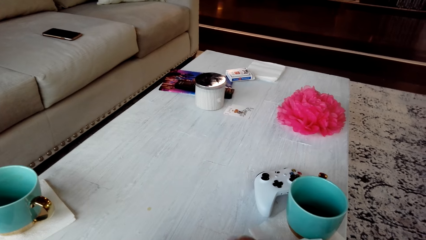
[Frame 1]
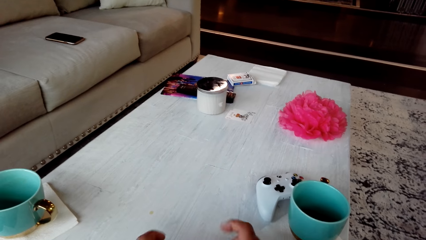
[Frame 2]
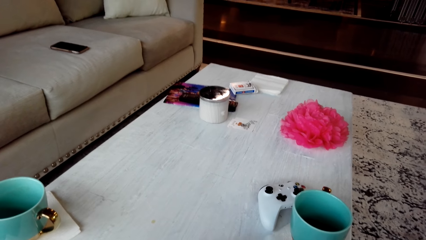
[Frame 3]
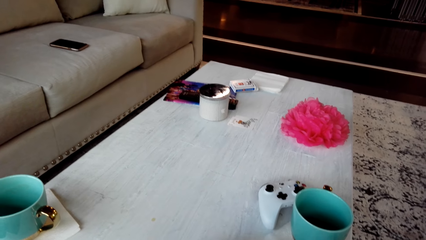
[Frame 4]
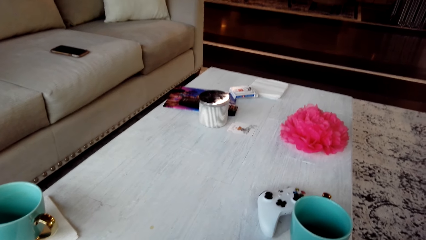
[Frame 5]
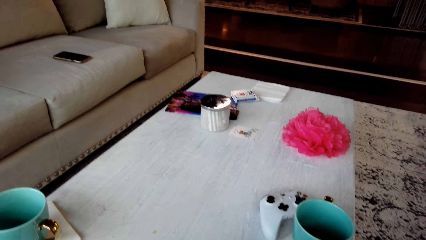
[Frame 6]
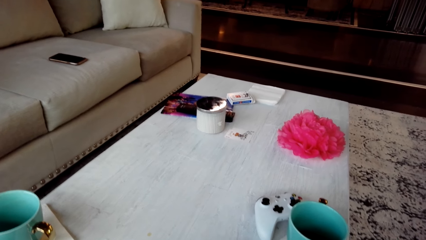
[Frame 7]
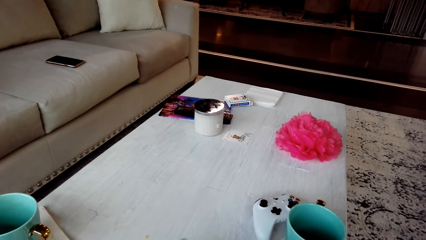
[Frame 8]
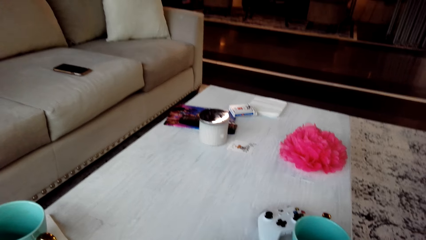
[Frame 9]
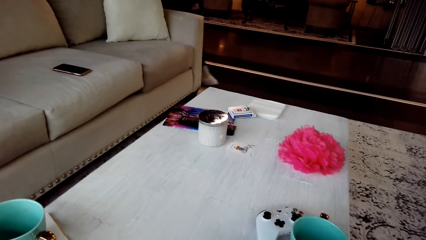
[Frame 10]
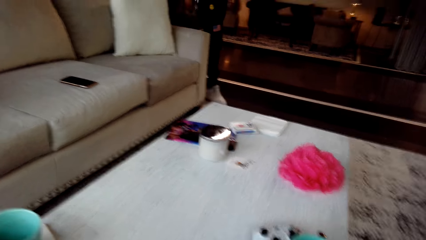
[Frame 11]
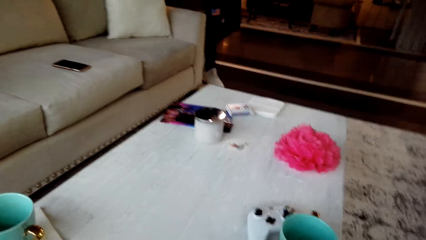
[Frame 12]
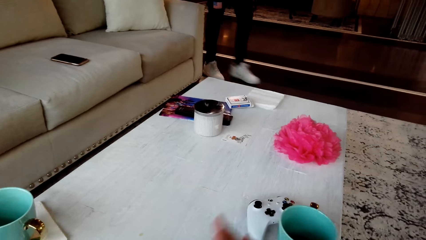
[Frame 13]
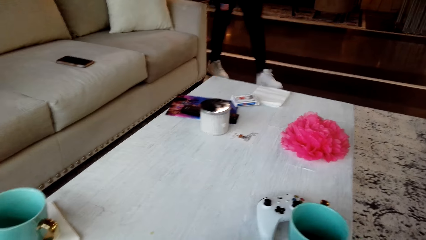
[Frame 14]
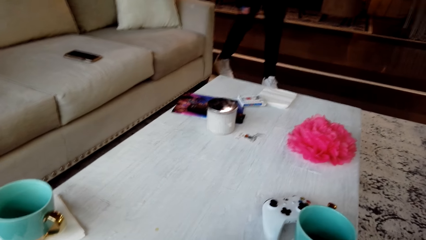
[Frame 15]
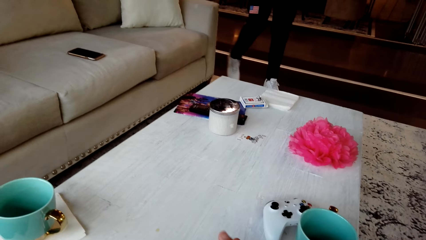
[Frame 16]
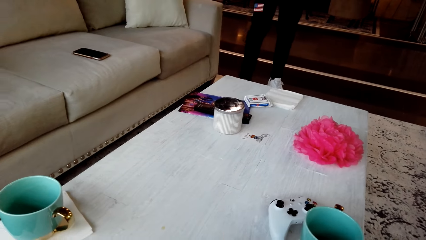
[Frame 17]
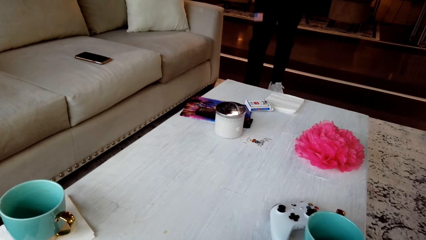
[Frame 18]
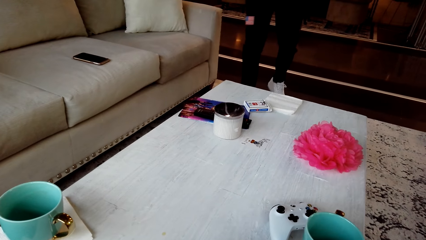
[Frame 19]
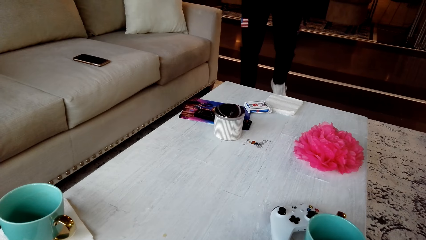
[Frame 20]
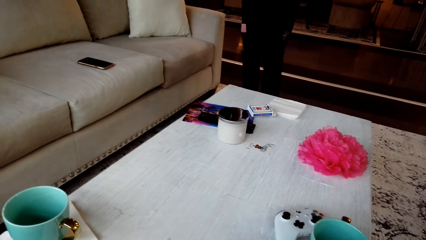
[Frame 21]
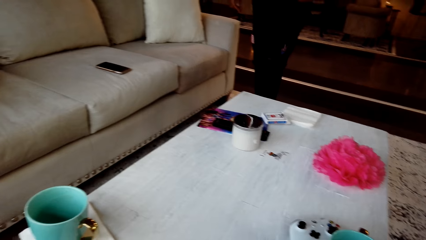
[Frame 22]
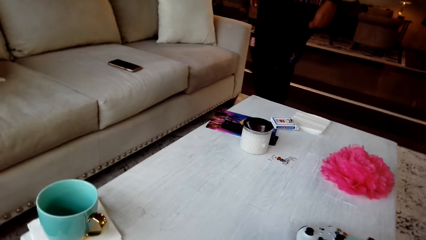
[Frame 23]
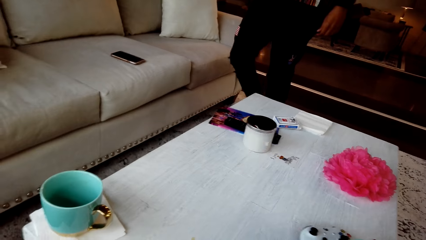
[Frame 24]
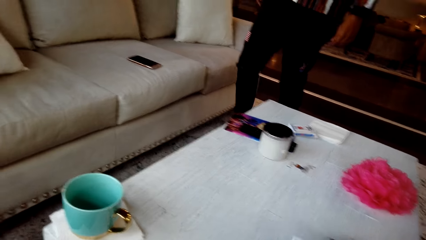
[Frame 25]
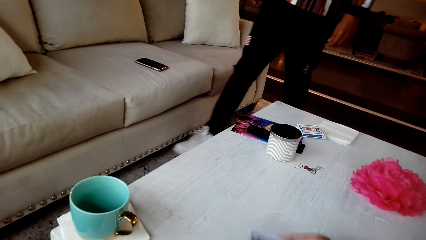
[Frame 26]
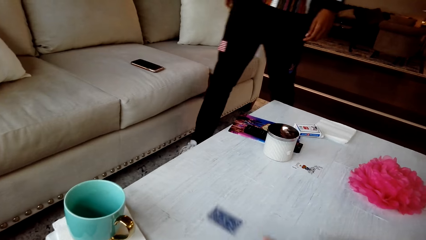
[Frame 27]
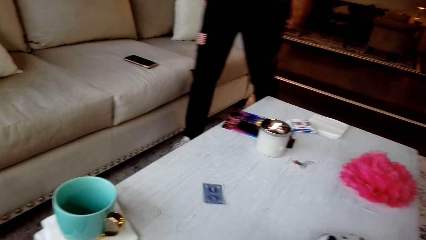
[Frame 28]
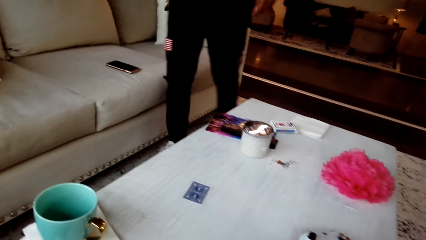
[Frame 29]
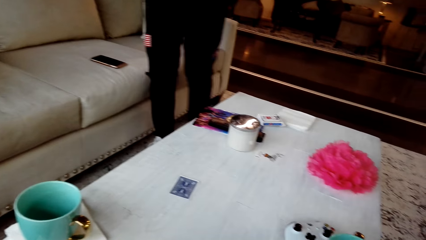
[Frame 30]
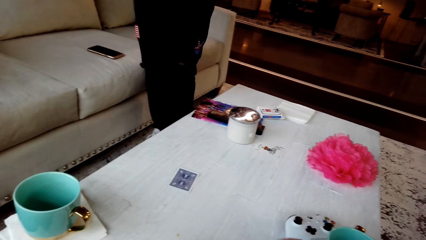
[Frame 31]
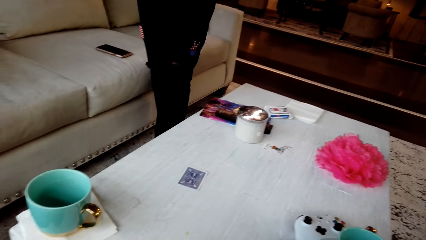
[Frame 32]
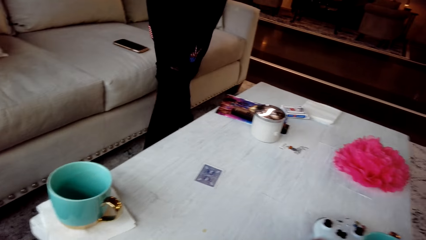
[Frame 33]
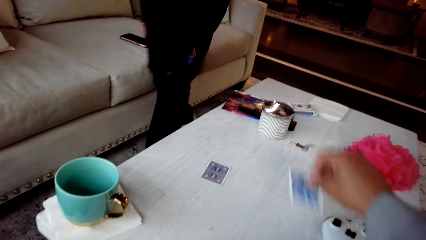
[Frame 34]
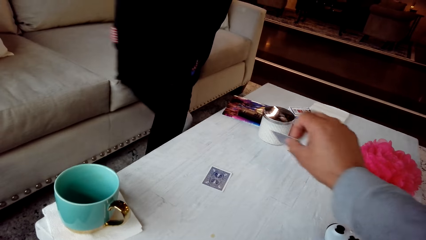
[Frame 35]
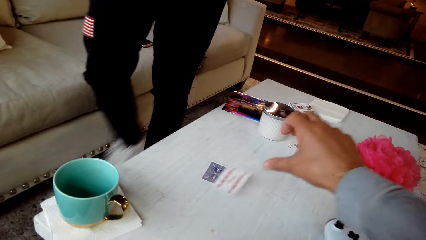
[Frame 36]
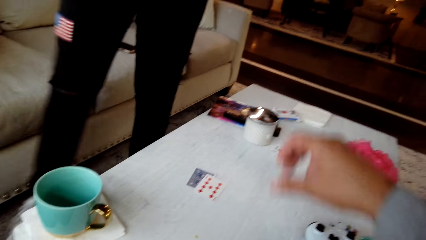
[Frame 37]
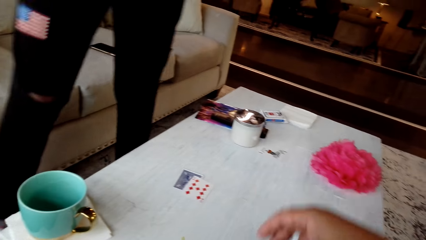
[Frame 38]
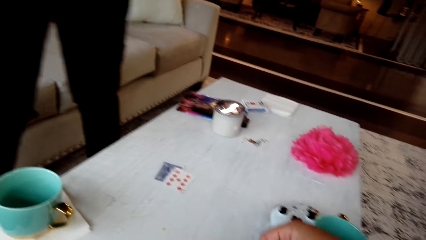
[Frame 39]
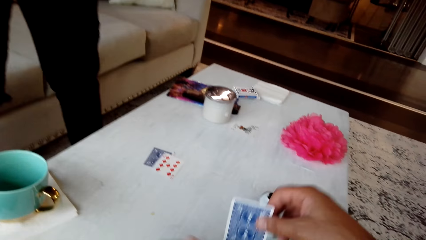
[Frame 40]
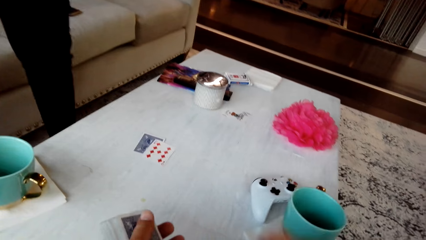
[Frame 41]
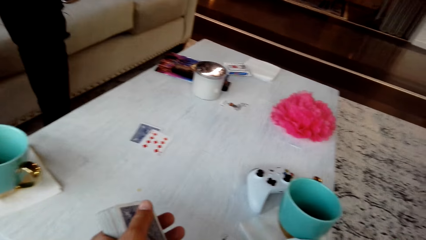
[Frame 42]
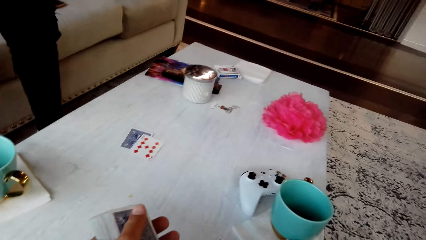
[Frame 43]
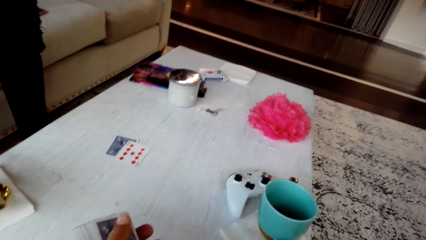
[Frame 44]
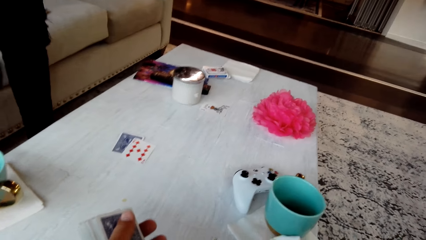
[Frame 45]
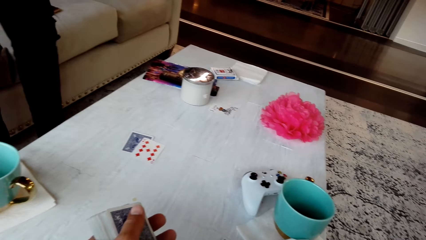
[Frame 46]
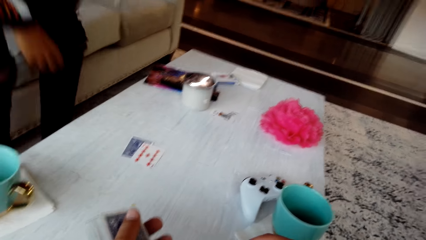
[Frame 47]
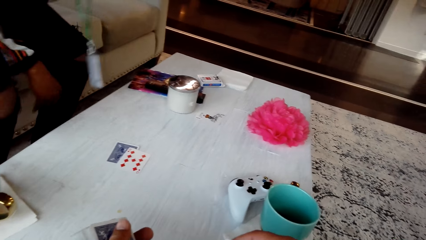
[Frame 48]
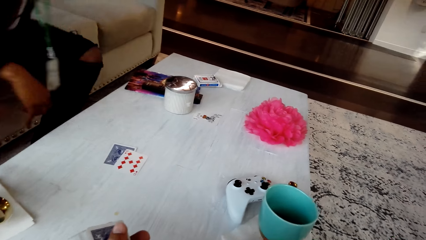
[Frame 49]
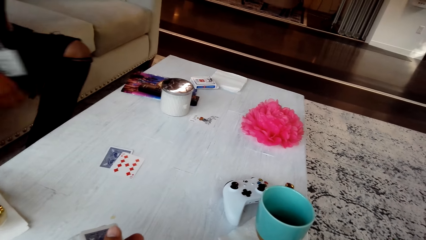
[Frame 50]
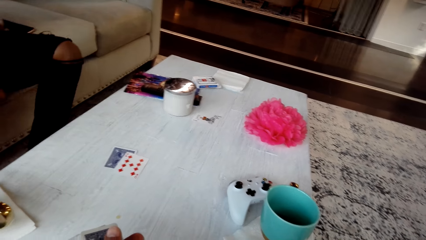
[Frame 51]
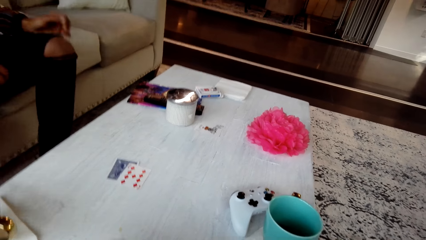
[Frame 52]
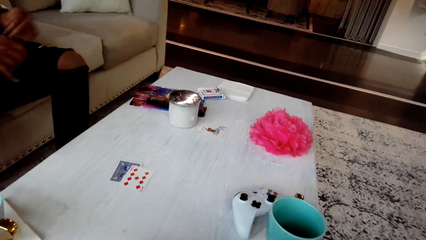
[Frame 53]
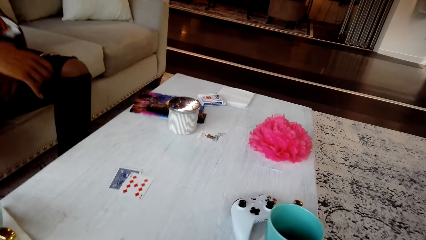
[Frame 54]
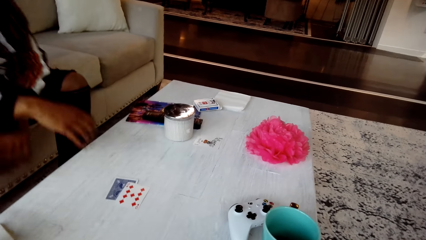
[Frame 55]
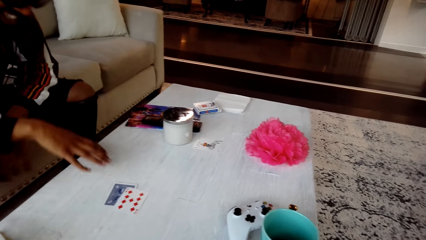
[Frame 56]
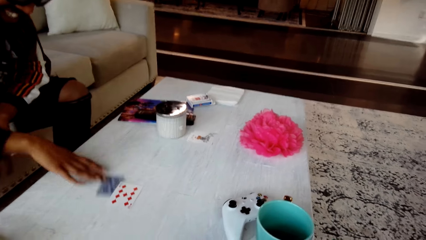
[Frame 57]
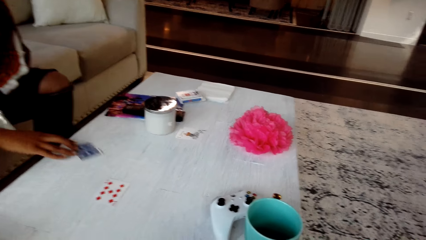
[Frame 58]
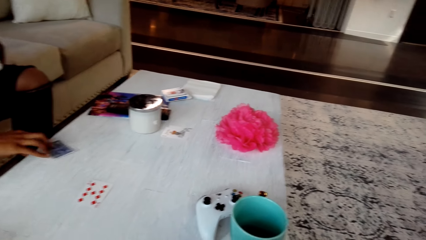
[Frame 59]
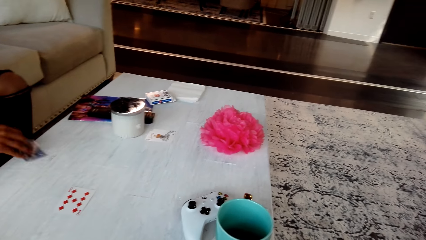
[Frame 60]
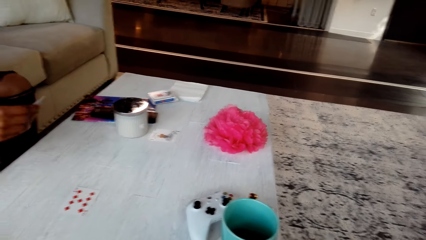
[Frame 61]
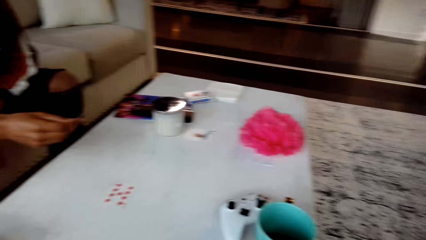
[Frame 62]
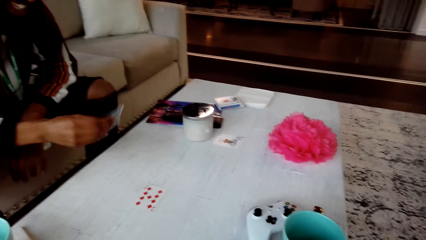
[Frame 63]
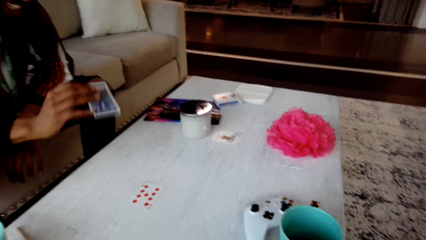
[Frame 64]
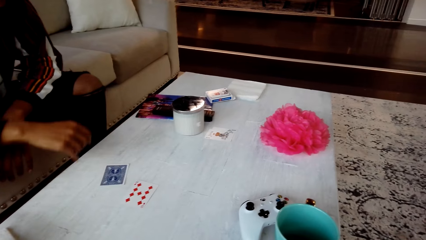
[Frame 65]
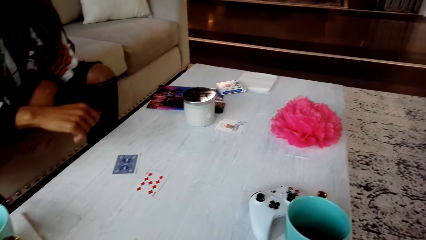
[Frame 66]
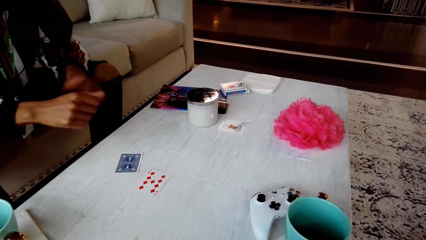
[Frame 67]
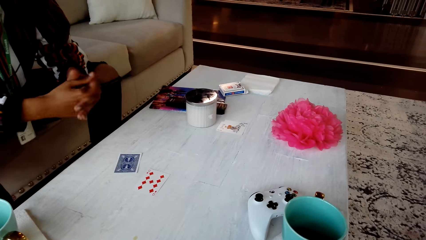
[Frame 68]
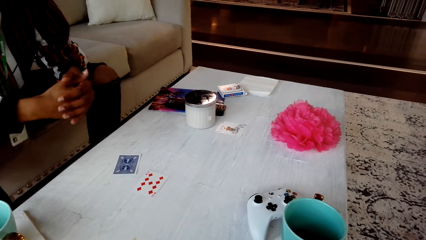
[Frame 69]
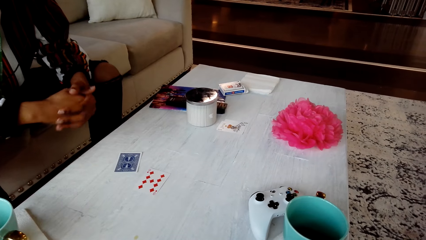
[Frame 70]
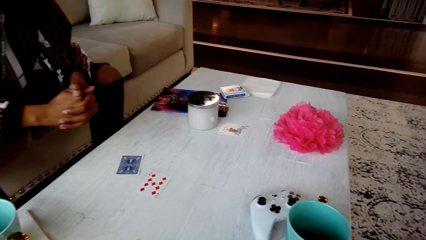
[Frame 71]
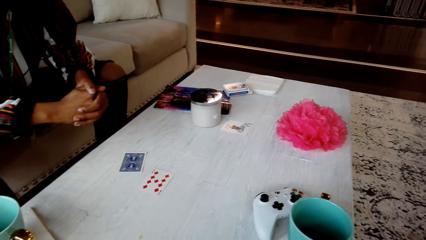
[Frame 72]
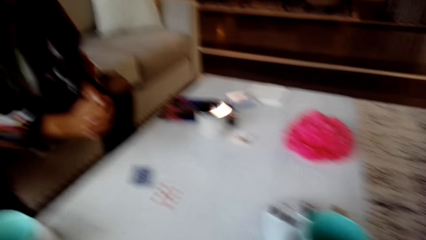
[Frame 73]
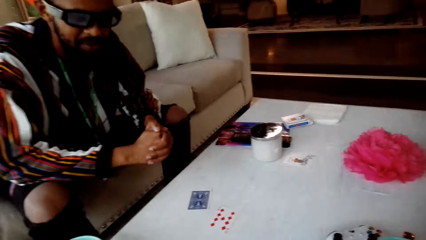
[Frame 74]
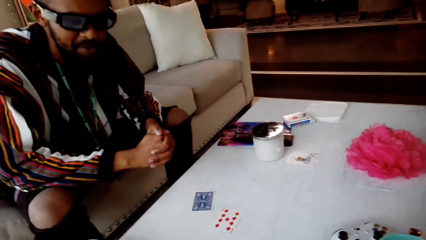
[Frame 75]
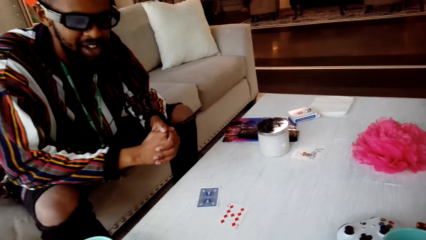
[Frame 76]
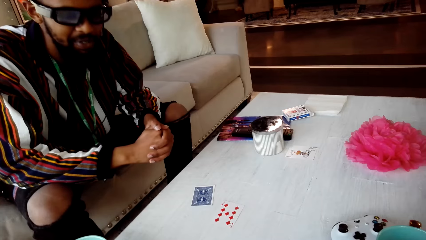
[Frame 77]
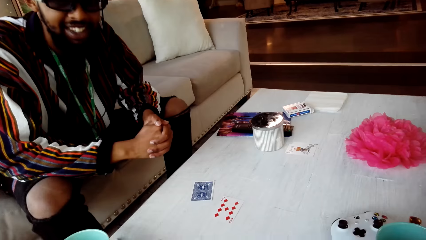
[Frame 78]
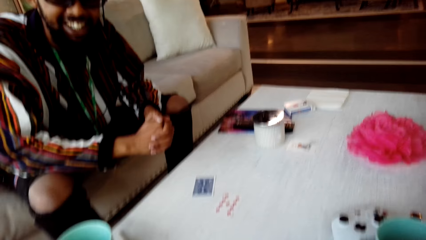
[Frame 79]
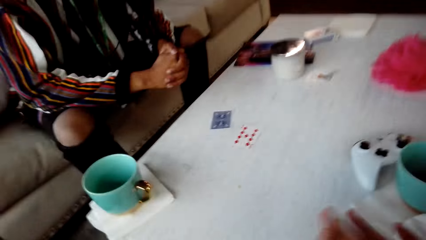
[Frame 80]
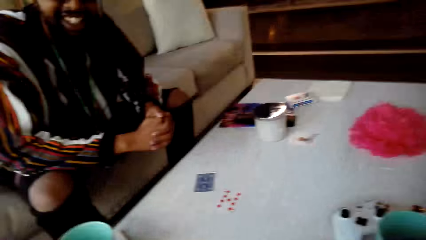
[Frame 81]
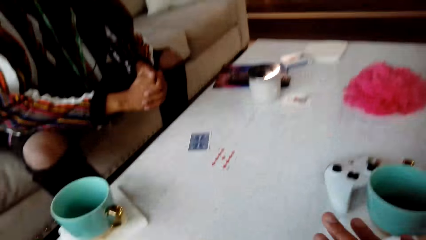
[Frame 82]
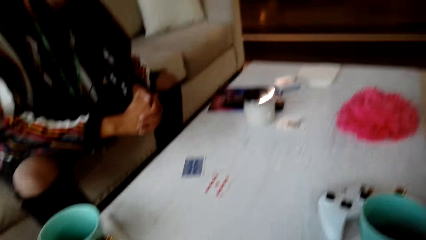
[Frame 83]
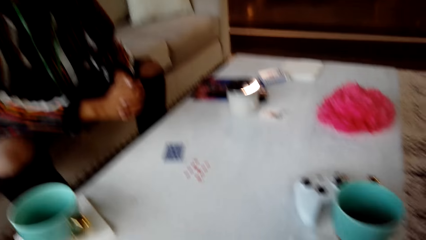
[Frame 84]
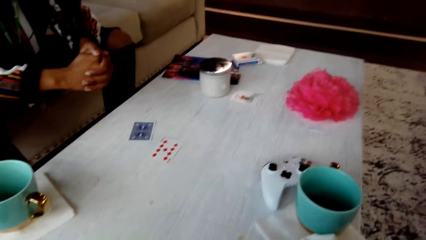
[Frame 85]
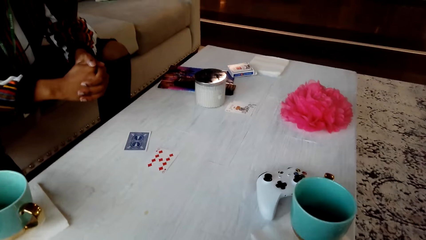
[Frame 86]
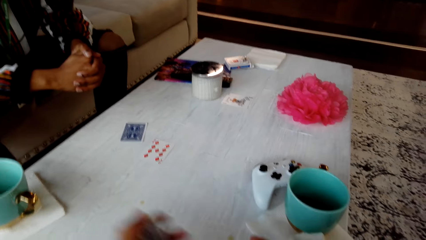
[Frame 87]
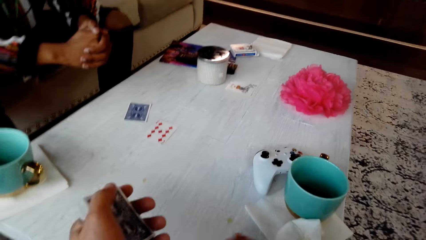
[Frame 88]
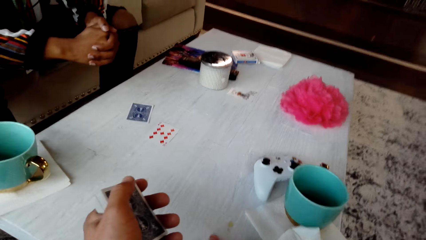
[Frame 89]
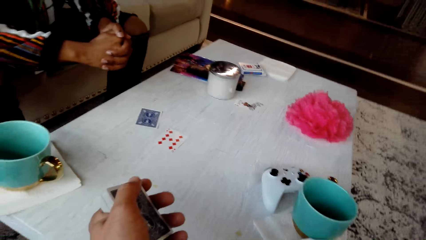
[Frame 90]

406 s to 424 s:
A man walks around the room. The camera wearer places a card on the table. They place another card on the table. The man comes to his seat. The man sits on the table, picks a card from the table and places the card on the table. The camera wearer converses with the man. The man converses with the camera wearer.
